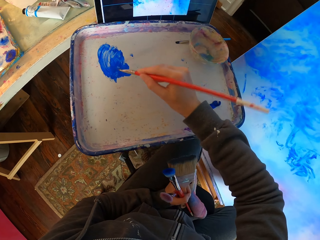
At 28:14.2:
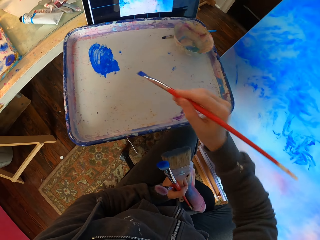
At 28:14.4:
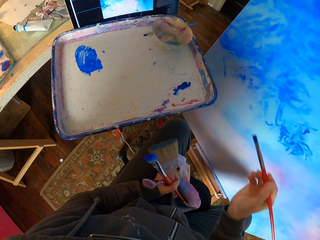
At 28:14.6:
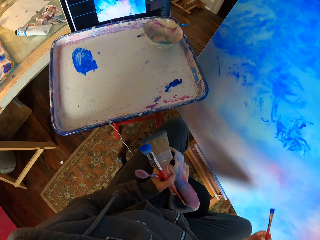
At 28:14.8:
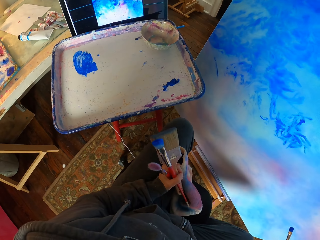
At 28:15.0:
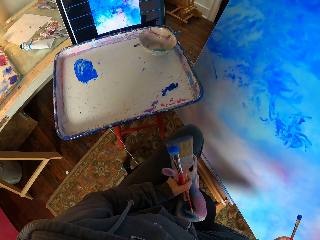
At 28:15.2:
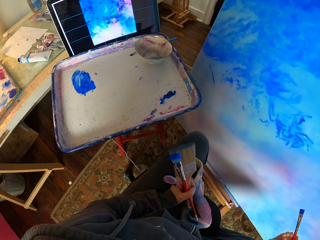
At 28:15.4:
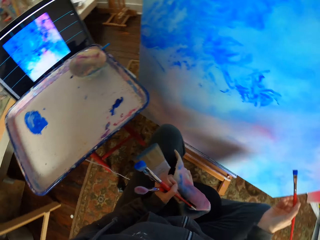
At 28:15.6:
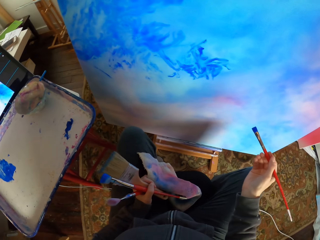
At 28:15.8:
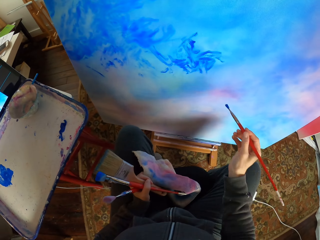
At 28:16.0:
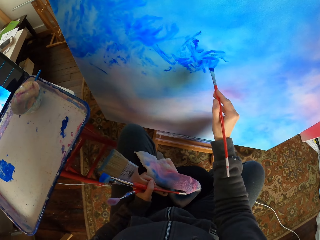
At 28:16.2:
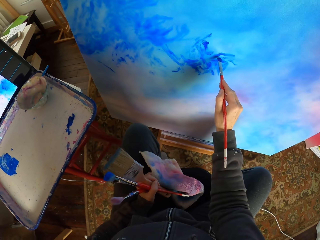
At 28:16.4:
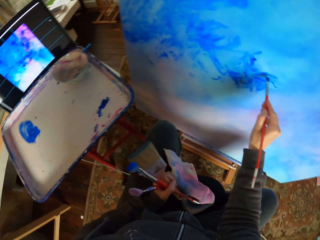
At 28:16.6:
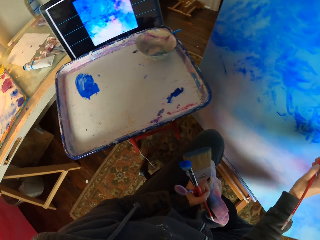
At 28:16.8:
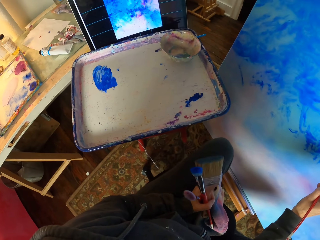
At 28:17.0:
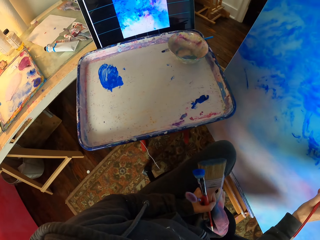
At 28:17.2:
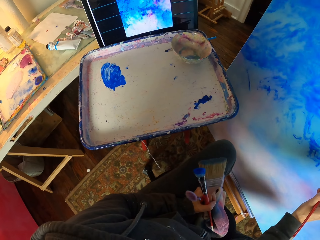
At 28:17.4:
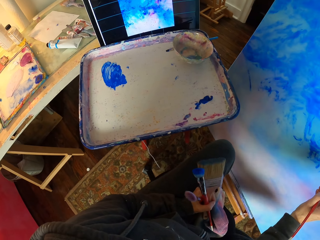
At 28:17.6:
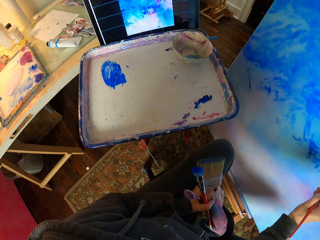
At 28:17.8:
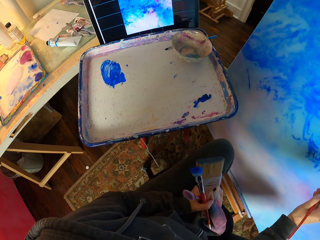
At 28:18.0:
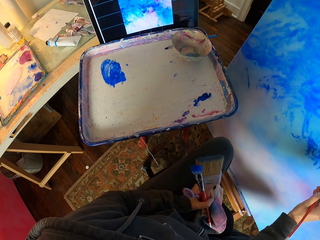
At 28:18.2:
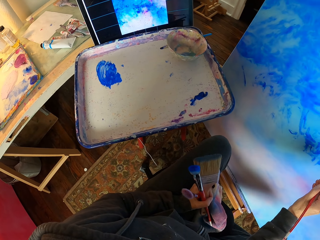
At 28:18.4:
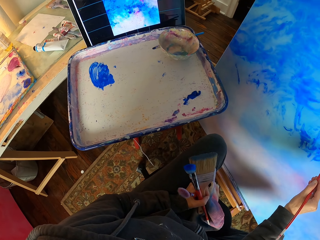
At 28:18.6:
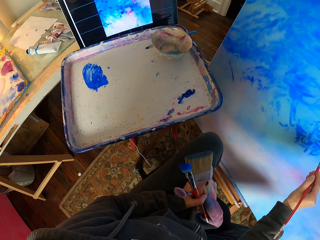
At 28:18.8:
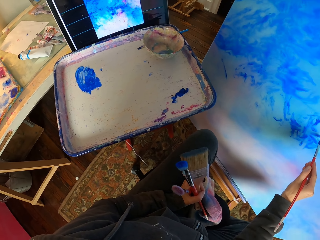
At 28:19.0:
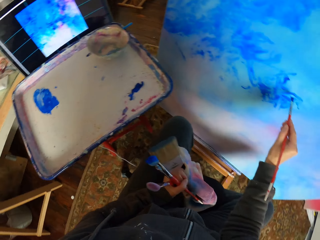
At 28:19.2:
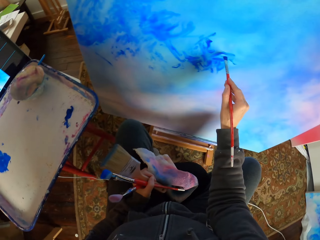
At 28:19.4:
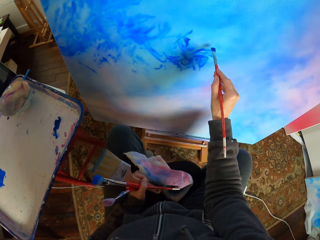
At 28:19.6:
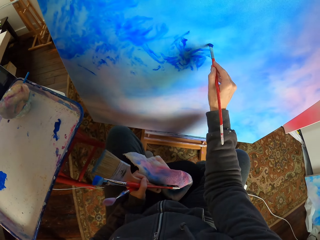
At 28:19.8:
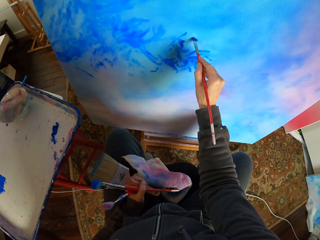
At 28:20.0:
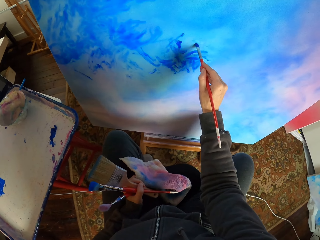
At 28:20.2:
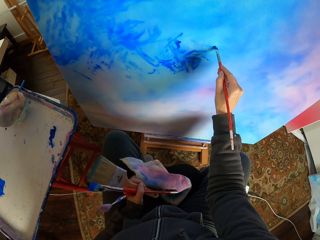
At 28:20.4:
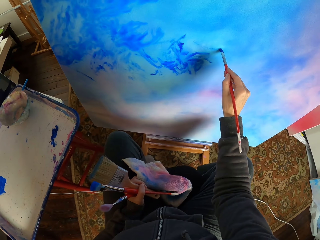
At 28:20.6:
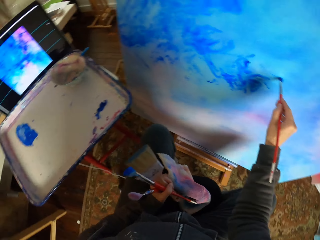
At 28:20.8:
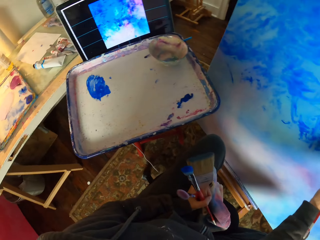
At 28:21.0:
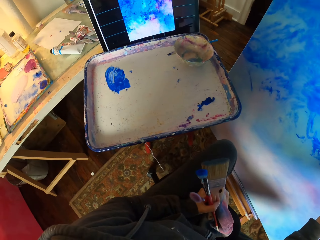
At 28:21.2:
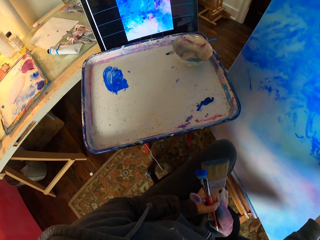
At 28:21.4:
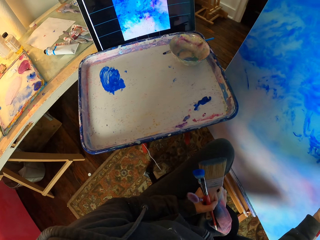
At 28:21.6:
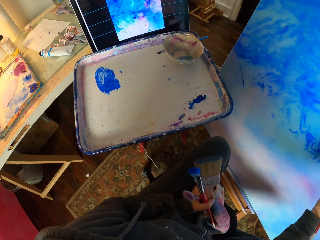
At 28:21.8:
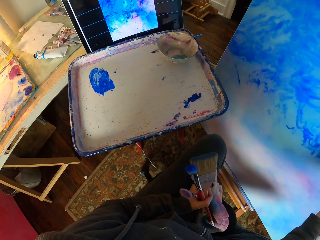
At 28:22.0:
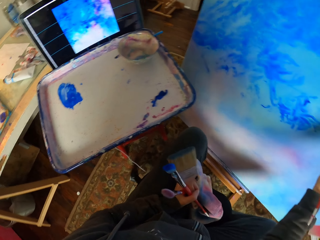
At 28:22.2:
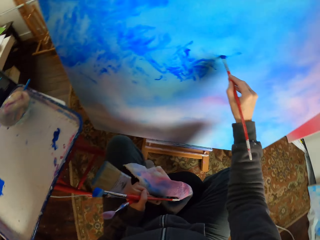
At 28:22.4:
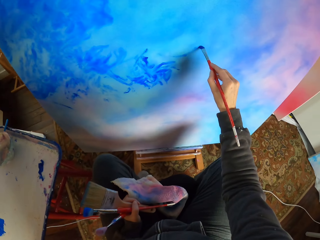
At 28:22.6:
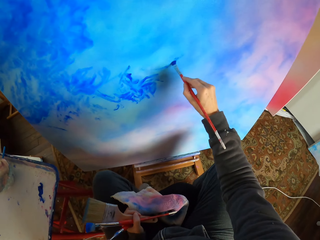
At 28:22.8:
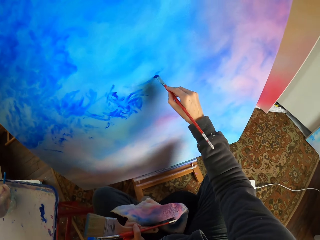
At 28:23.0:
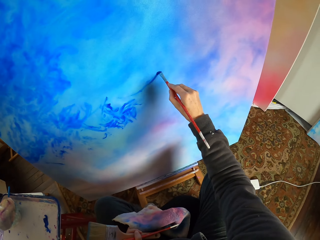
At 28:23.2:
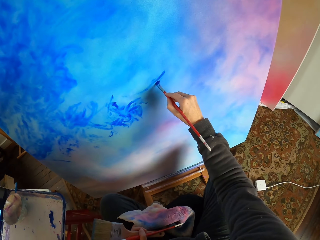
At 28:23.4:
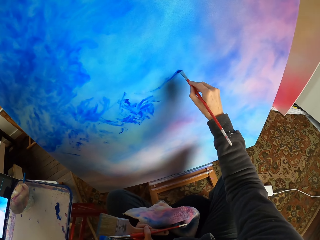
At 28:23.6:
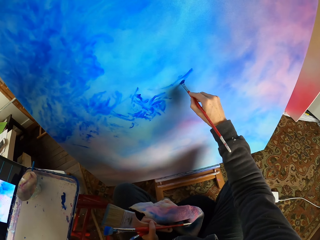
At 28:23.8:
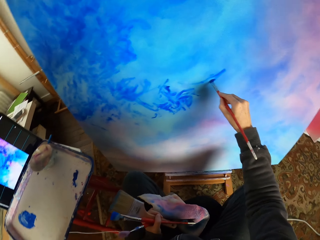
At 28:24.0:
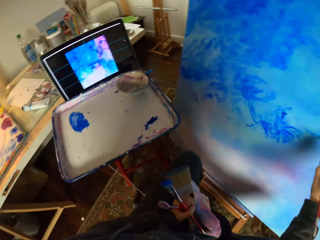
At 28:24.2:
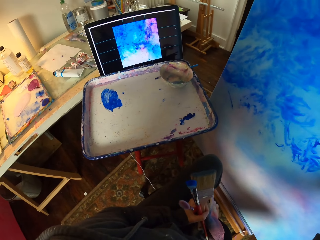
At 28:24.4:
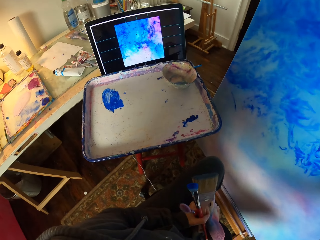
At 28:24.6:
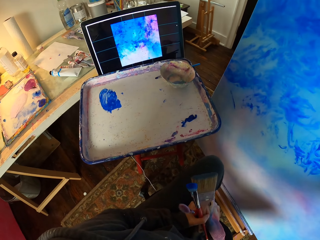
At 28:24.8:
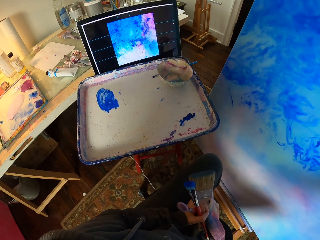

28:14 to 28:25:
The camera wearer looks at the art. They paint on the board. They paint the art with the brush.

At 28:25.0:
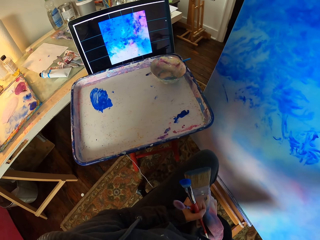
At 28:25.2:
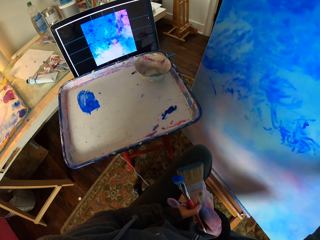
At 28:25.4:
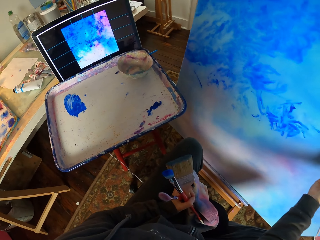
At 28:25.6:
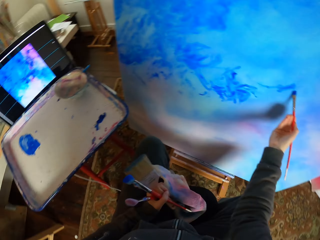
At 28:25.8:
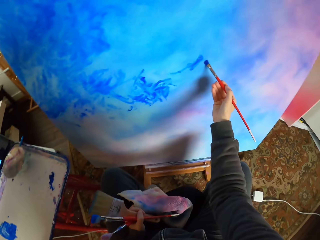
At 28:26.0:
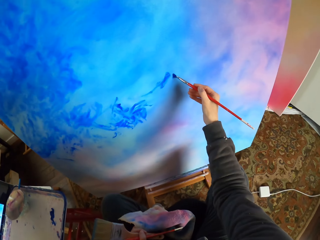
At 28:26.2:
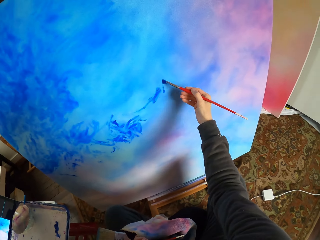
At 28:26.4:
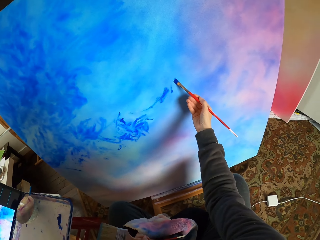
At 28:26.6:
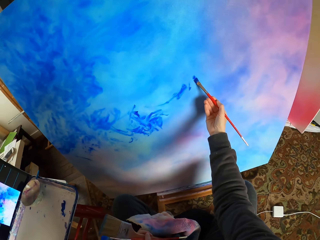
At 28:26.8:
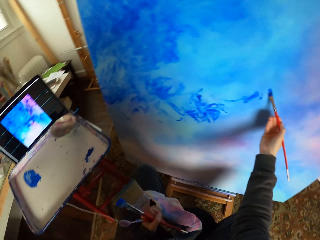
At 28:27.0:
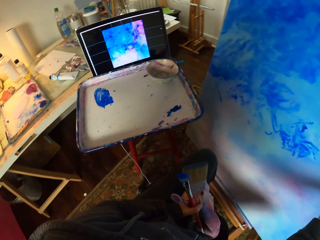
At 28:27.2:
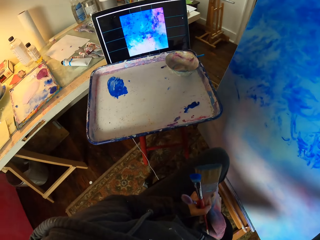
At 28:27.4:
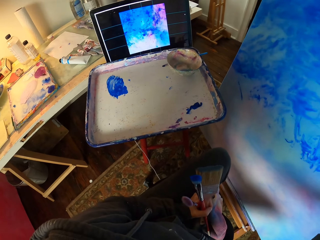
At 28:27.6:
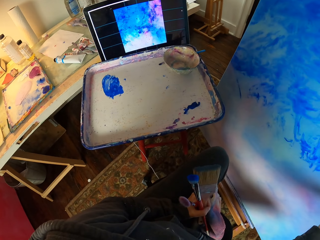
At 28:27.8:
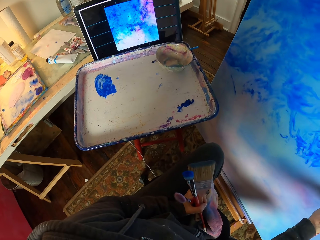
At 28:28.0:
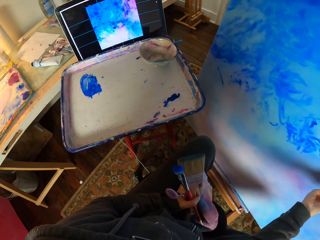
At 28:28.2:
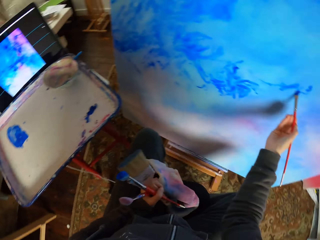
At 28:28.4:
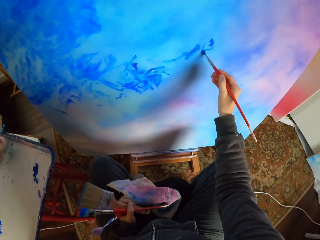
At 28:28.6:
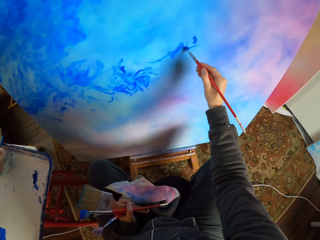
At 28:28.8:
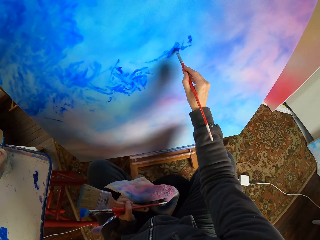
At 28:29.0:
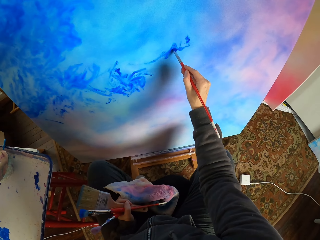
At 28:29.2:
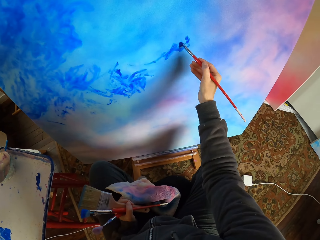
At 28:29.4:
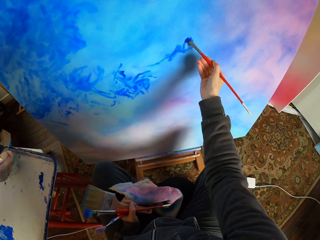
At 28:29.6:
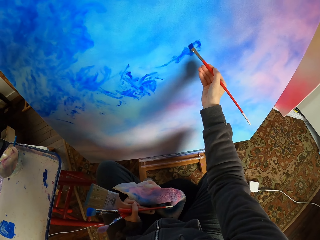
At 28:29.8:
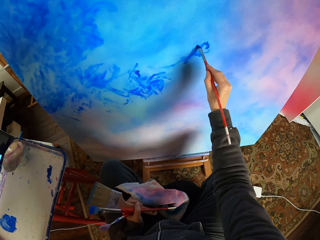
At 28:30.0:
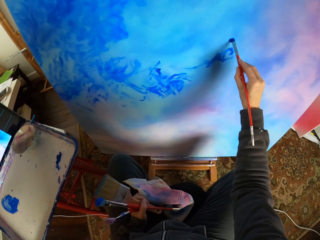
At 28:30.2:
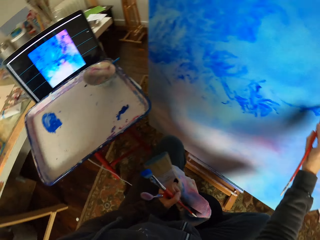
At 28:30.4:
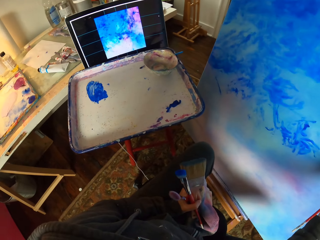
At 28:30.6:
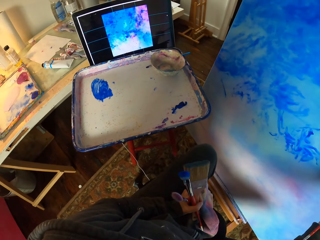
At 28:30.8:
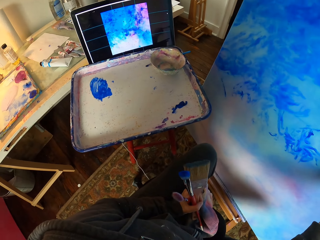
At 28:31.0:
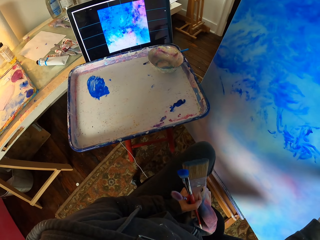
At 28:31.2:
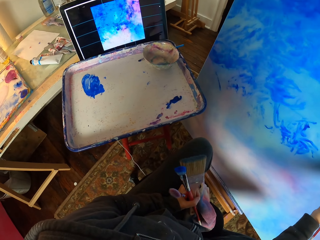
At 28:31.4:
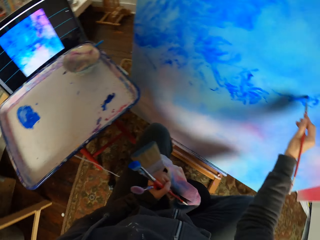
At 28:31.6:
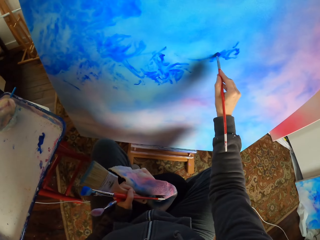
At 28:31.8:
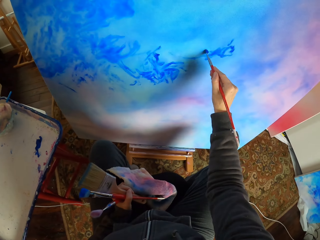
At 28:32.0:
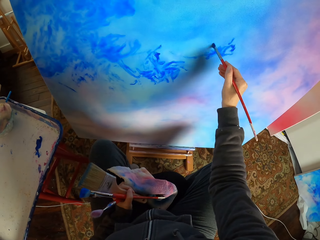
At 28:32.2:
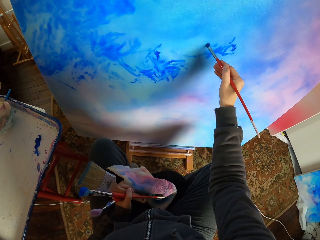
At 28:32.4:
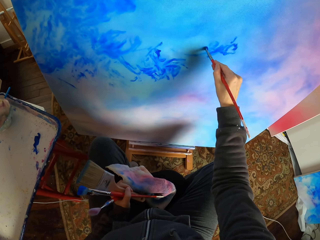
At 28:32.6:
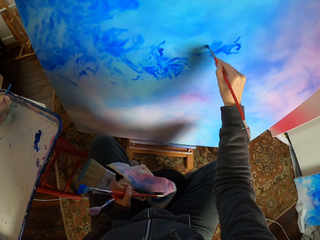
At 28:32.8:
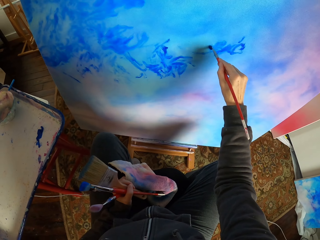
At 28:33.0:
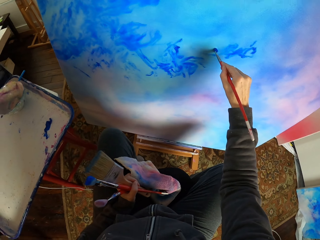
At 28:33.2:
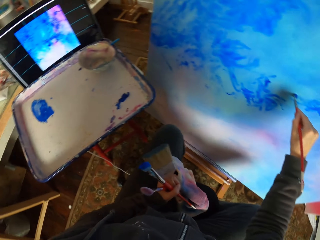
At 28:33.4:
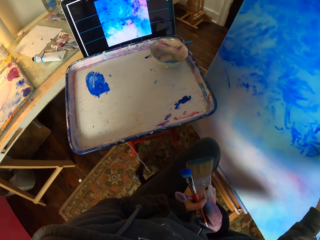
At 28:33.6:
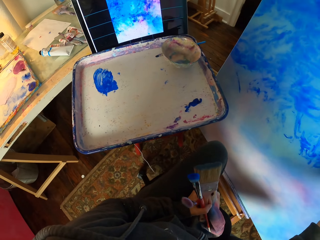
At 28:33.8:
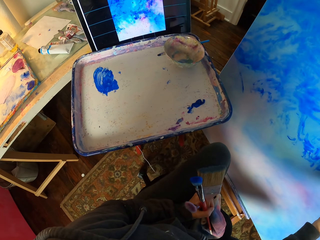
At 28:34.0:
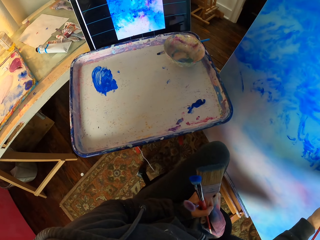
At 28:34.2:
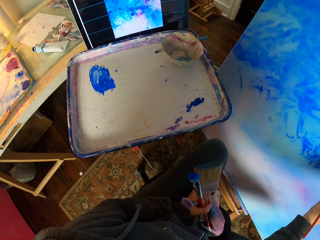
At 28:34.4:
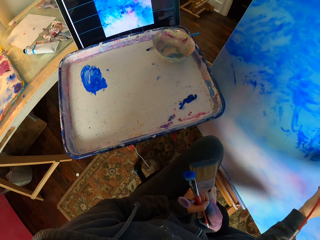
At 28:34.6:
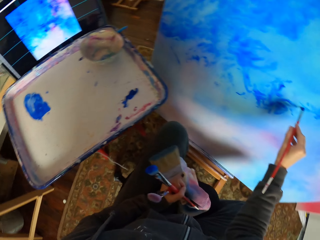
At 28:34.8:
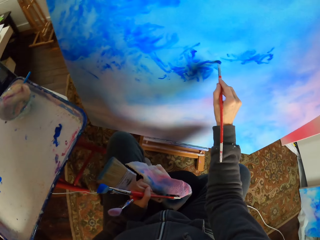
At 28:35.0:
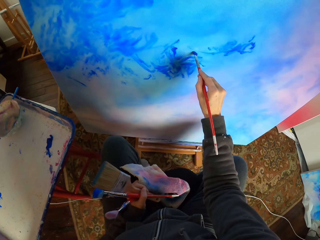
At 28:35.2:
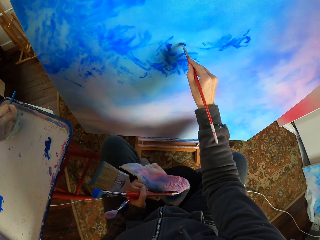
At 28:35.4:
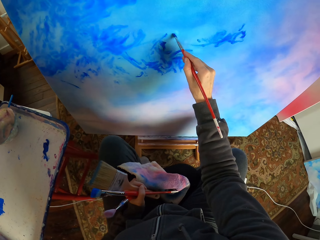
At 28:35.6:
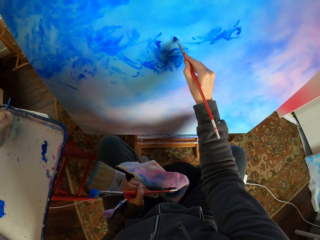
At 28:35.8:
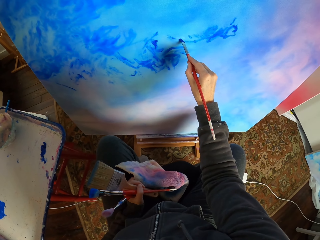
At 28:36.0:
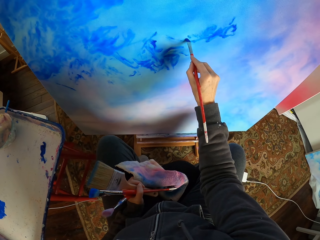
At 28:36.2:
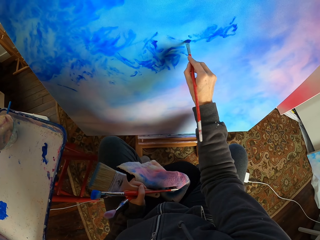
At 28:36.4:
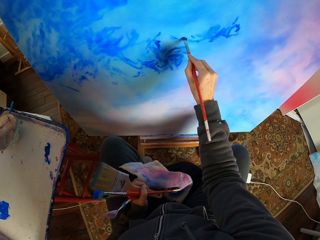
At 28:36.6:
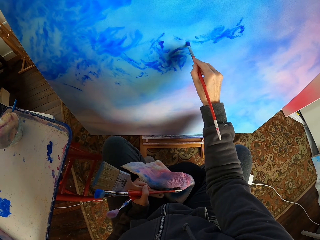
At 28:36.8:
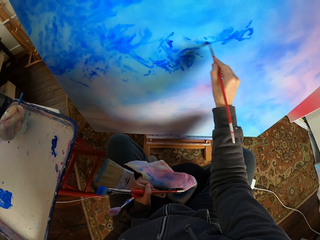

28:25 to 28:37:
The camera wearer looks on the screen. They paint on the board. They look at the screen. They paint the art with the brush. They look at the screen. They paint the art with the brush.
